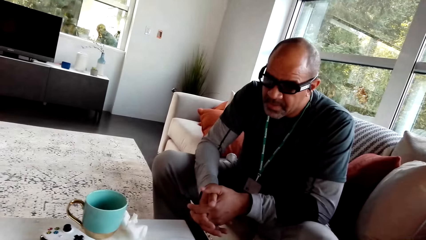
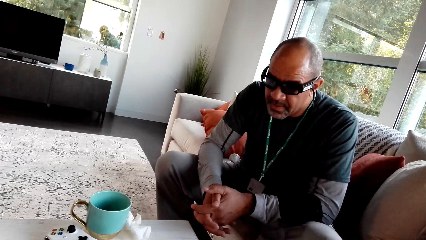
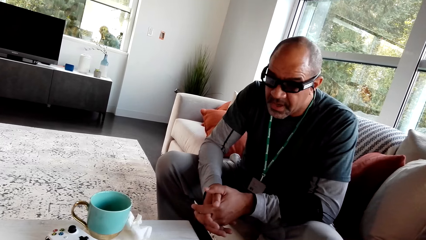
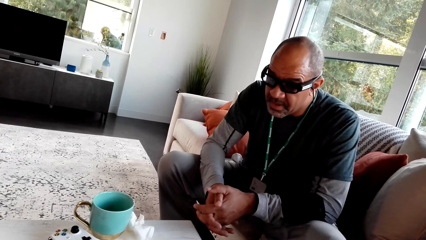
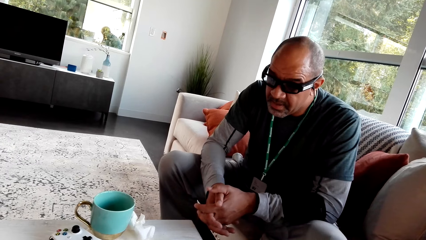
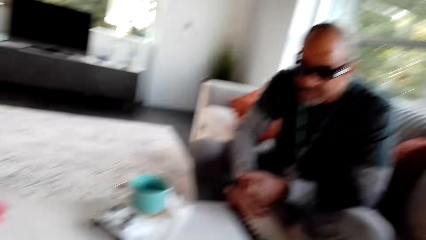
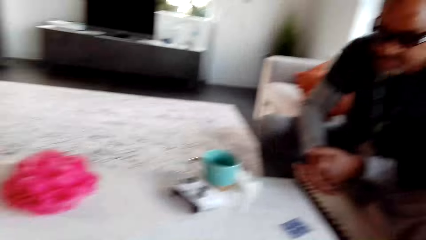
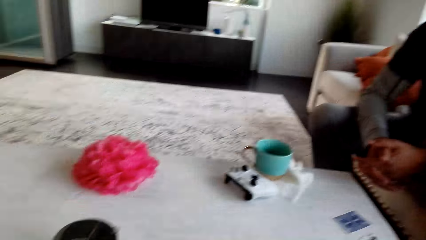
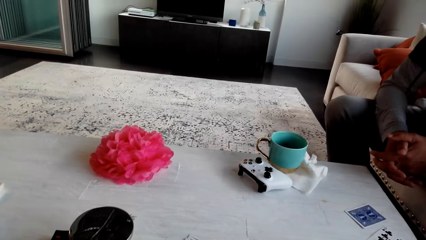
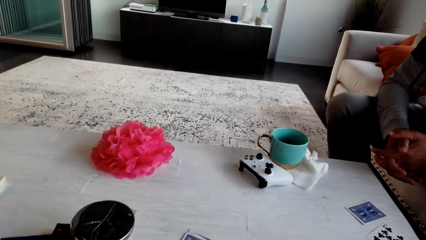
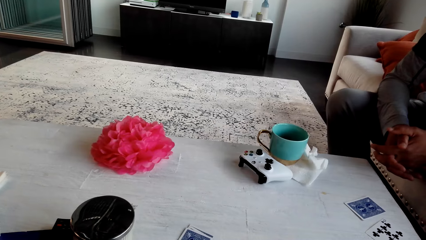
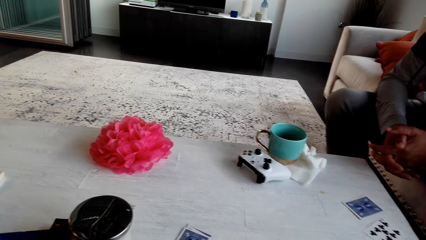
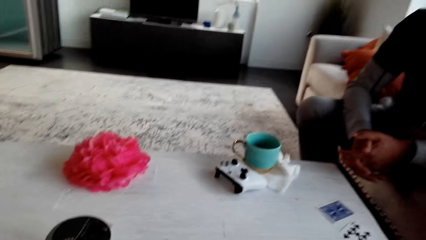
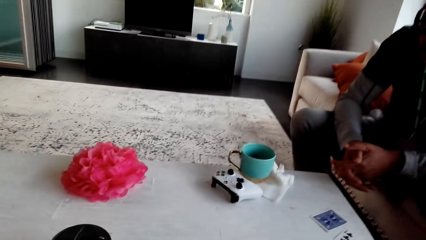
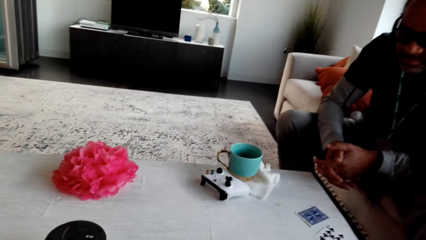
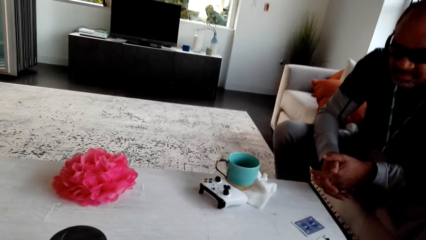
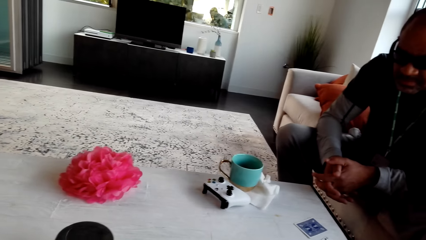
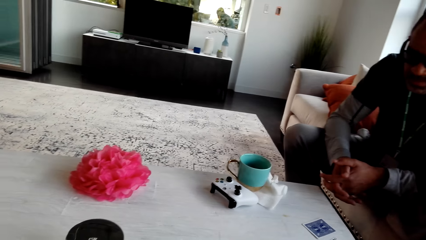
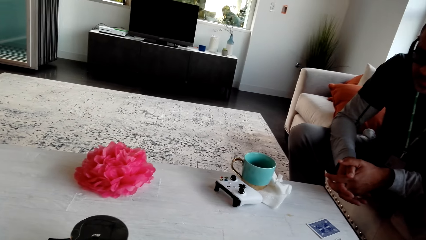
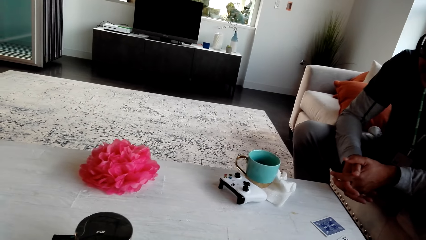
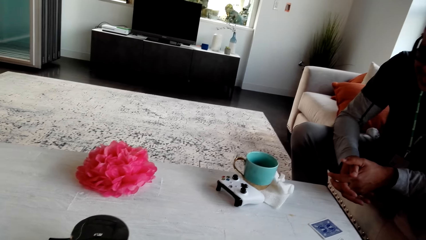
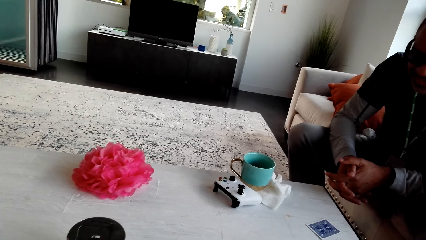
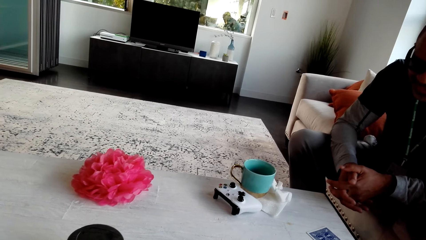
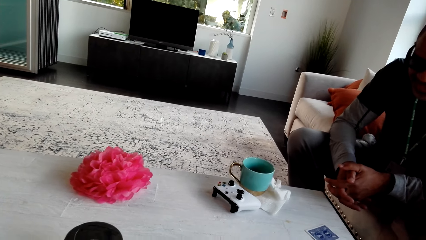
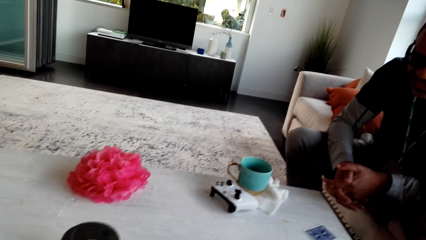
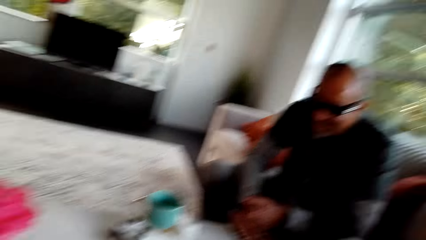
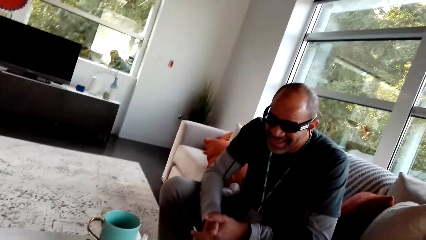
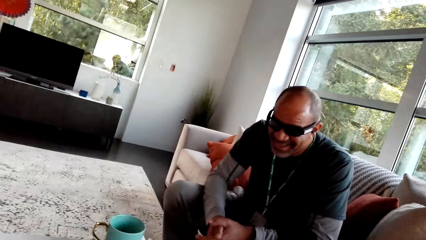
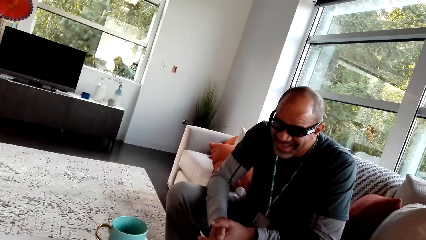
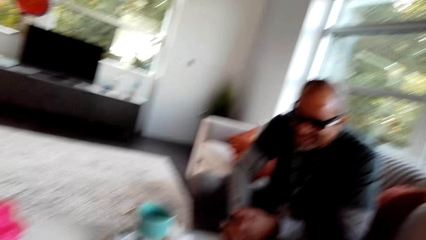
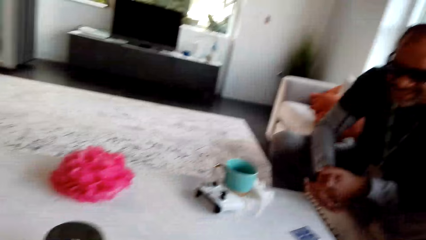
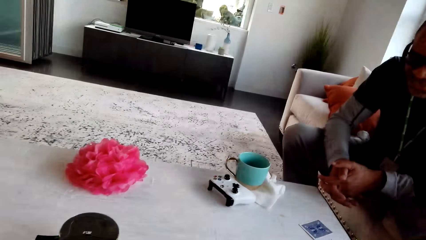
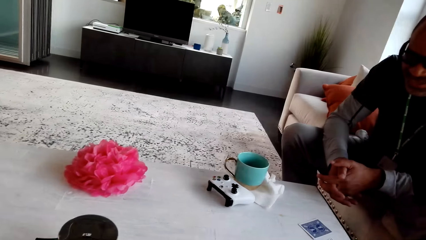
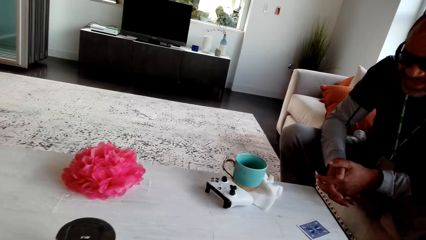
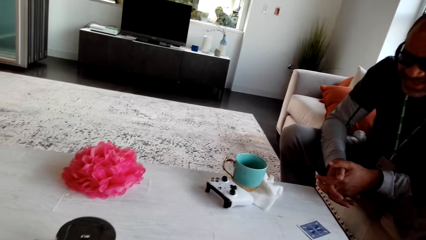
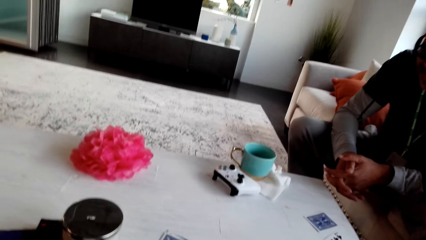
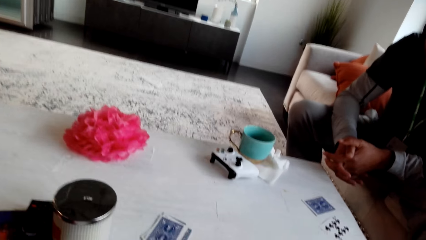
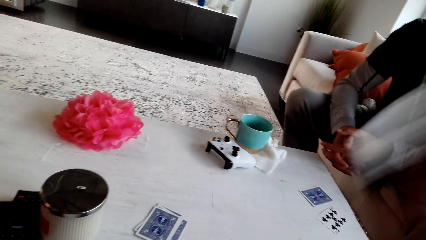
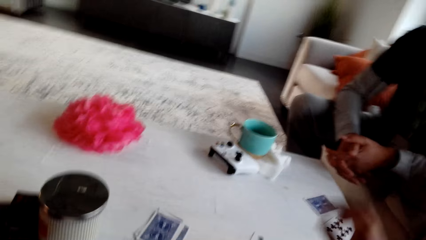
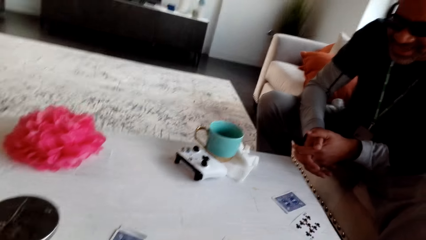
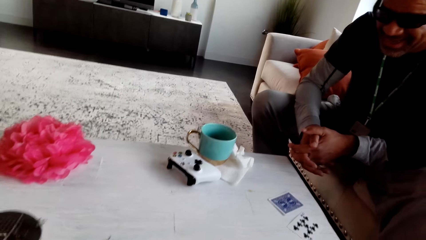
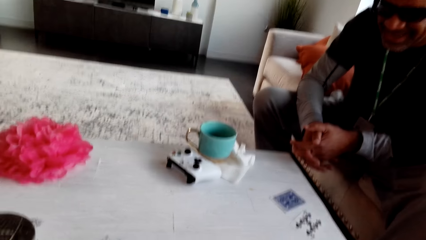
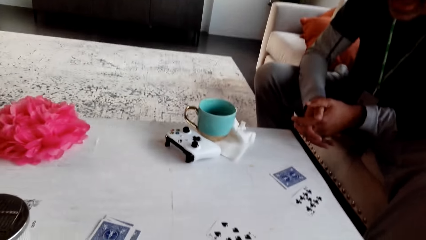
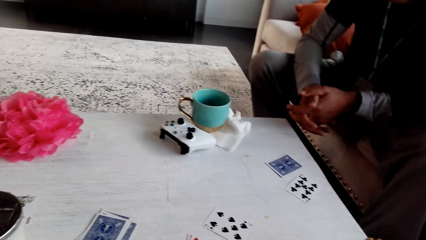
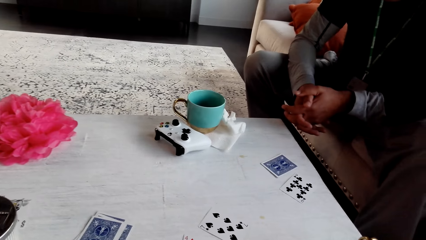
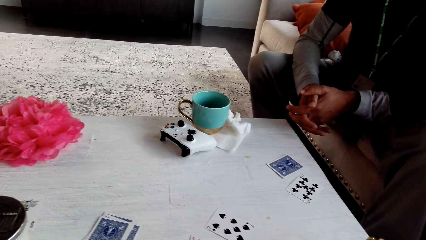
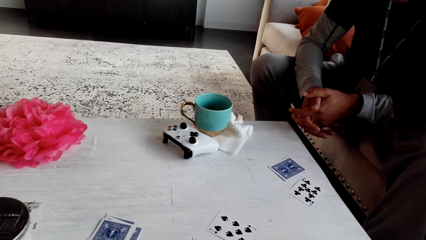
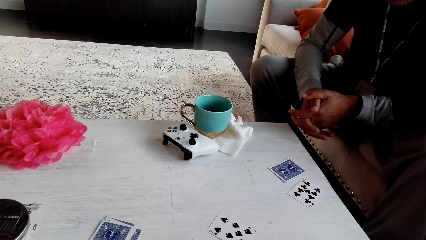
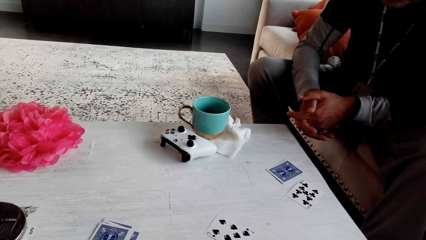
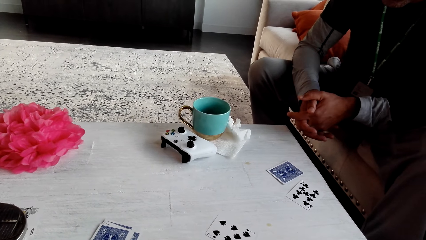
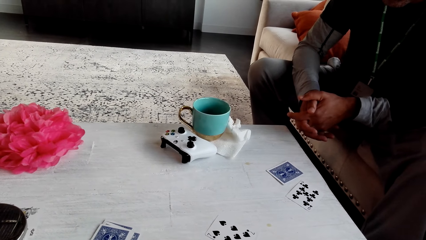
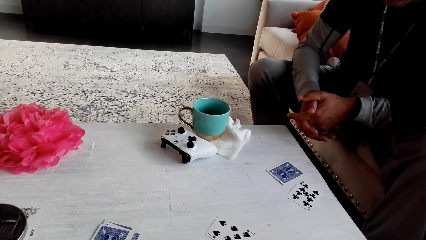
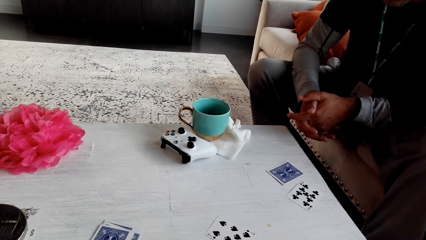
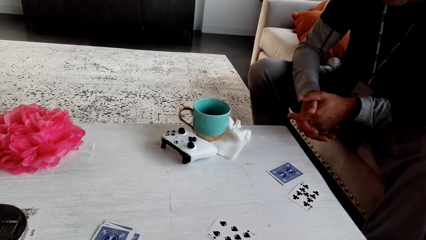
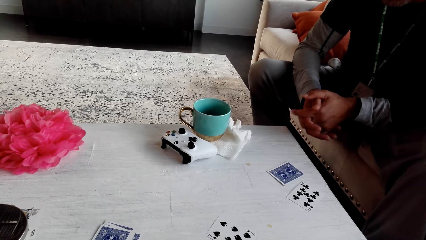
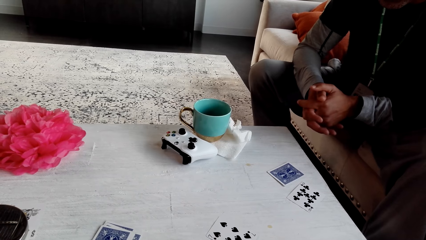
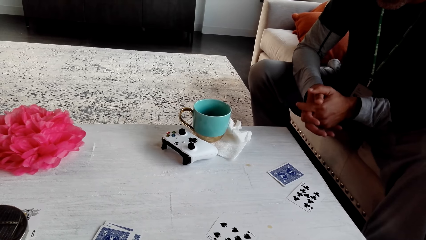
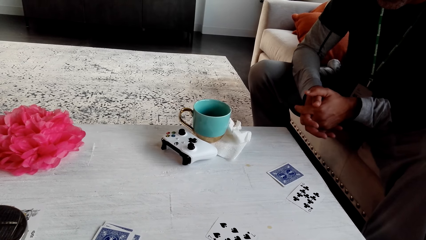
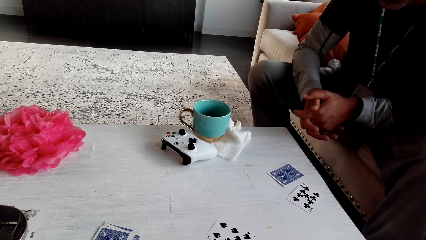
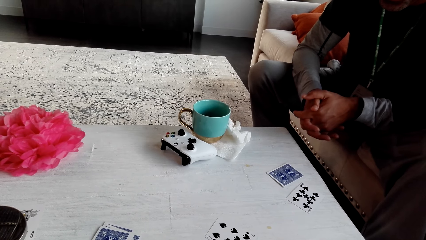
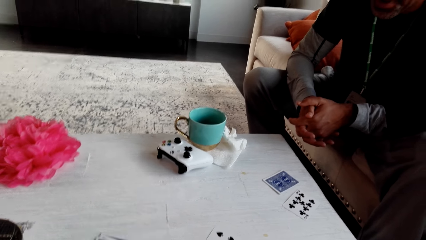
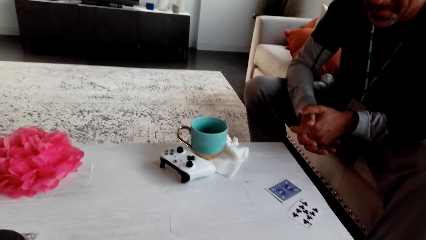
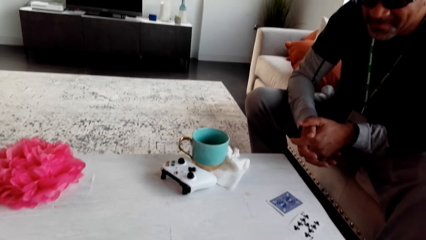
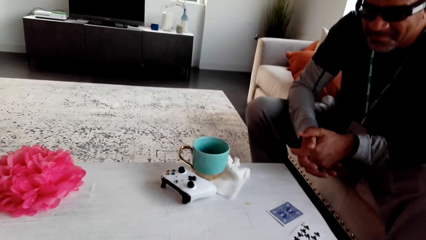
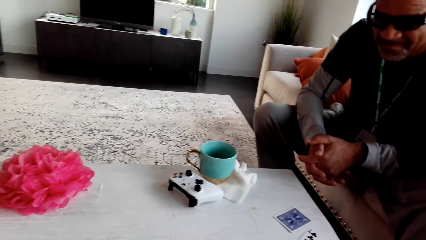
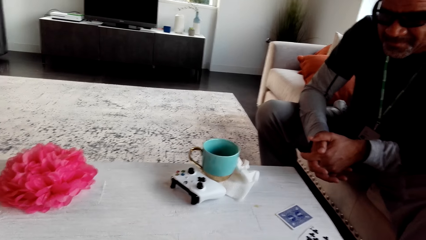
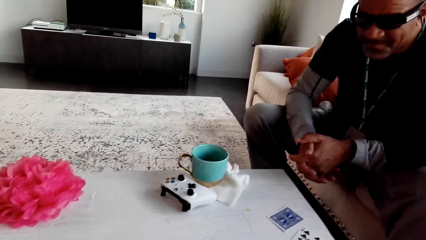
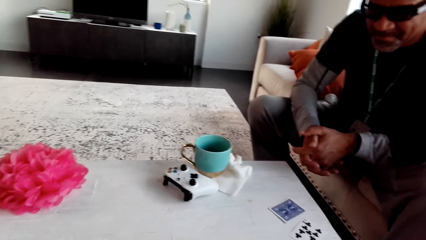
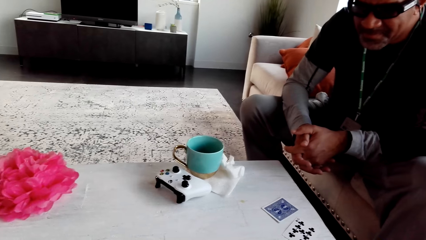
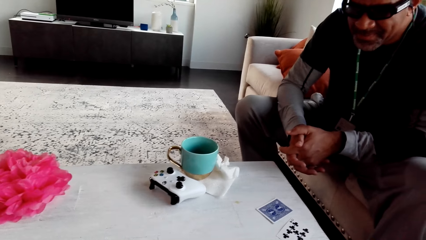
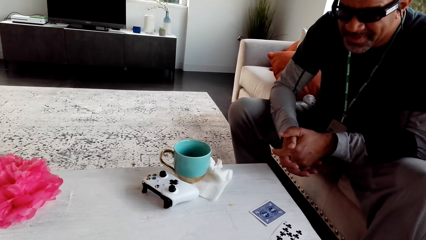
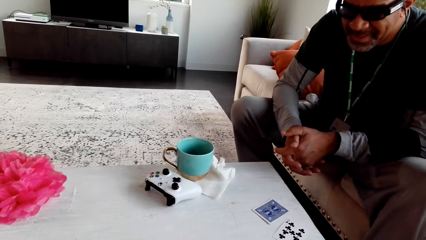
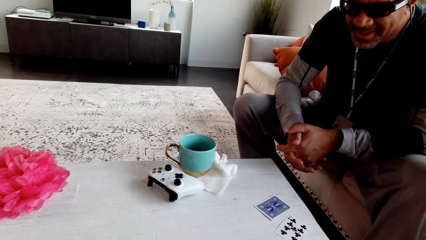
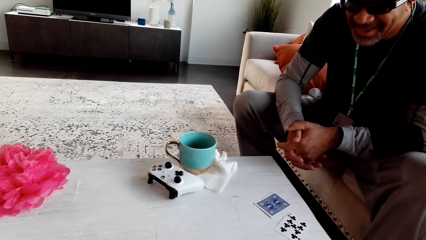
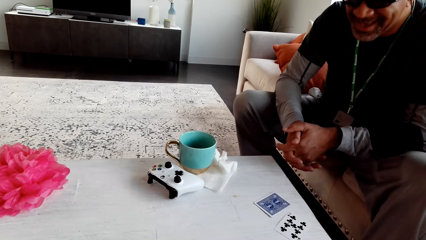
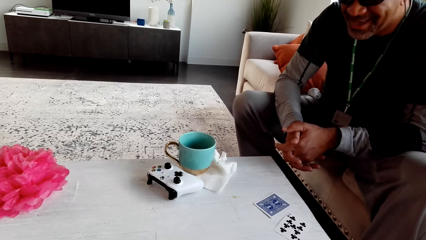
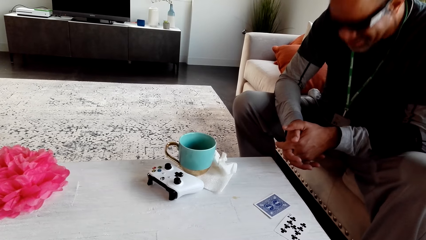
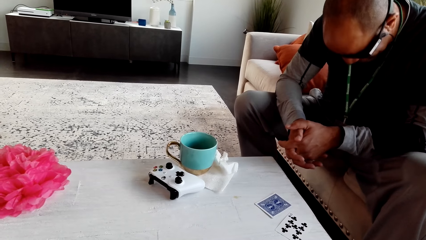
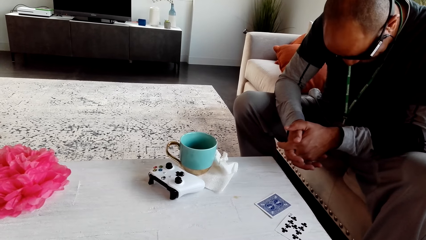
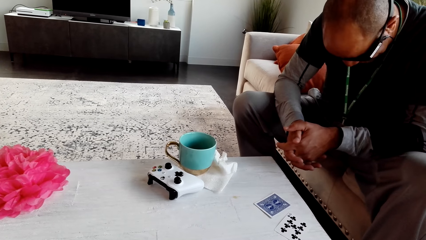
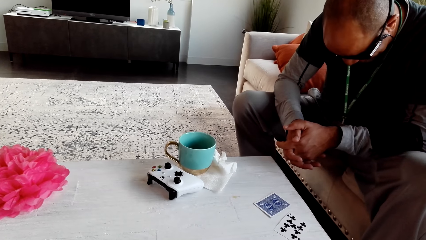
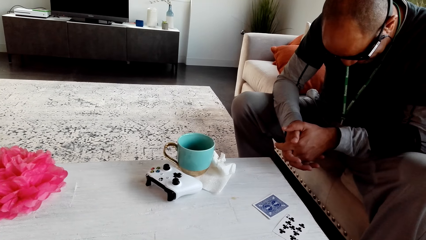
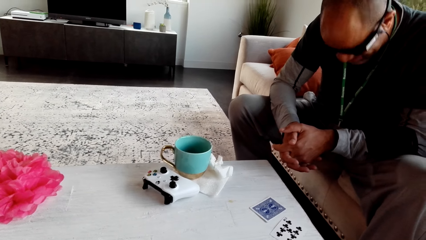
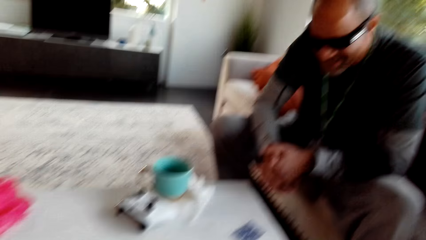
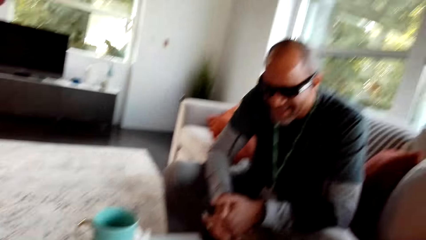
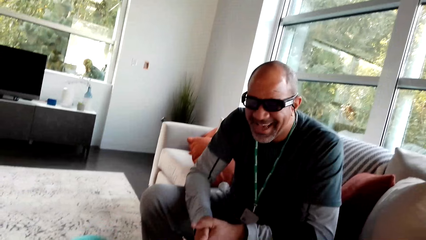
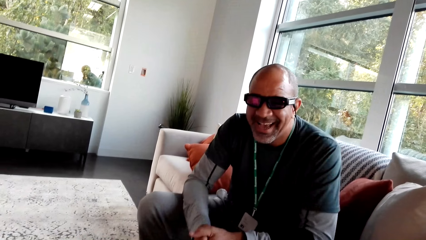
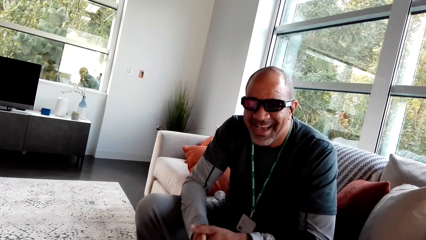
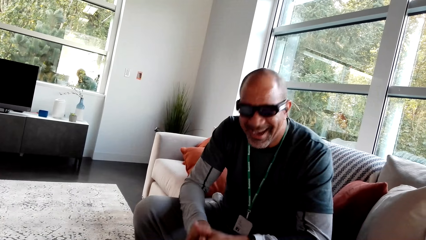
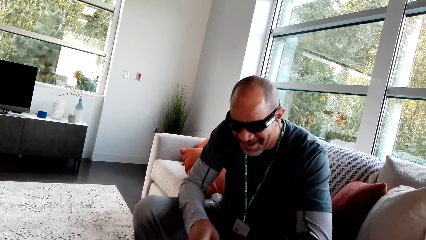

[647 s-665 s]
The camera wearer stares at the man. They stare at the table. They stare at the man. They stare at the table. They place a card on the table. They stare at the table. They stare at the man.
